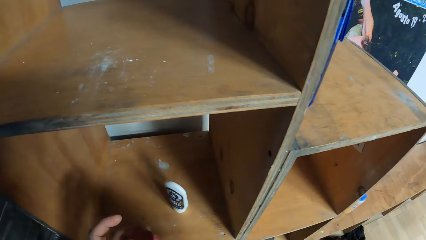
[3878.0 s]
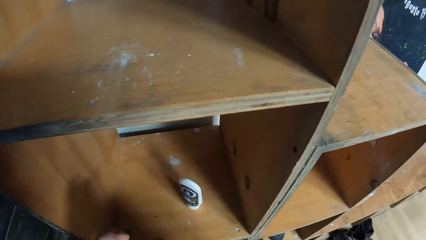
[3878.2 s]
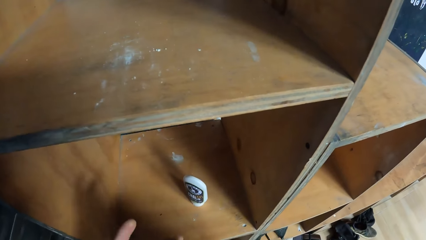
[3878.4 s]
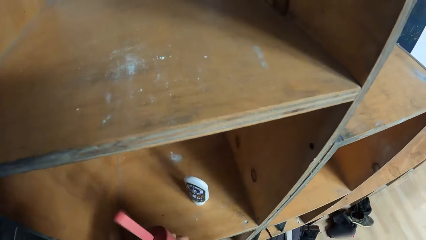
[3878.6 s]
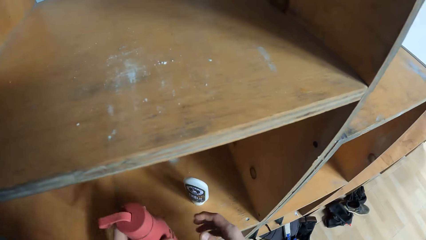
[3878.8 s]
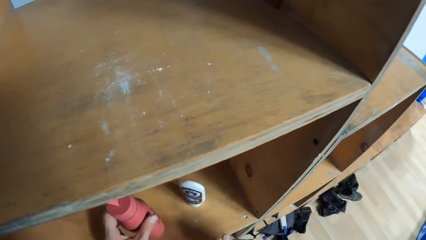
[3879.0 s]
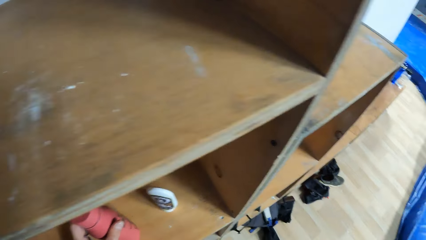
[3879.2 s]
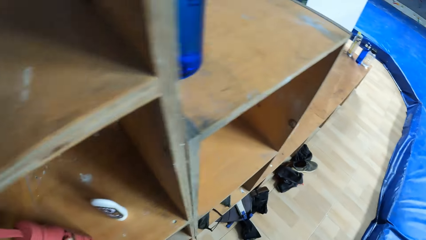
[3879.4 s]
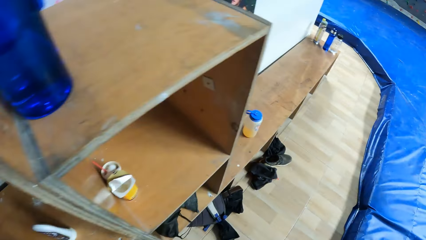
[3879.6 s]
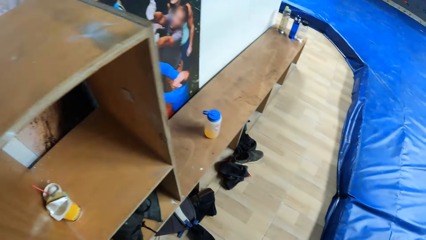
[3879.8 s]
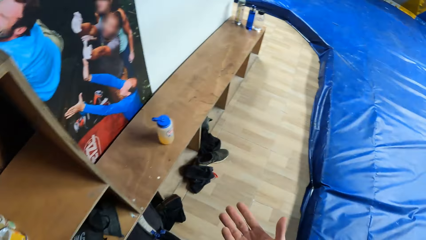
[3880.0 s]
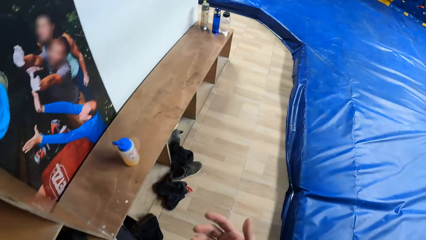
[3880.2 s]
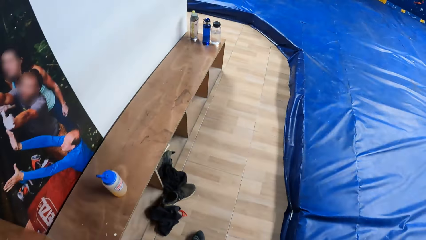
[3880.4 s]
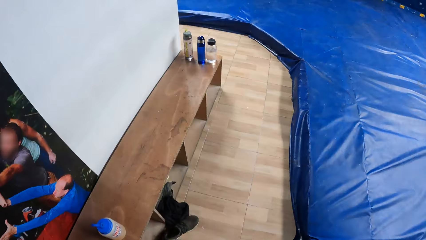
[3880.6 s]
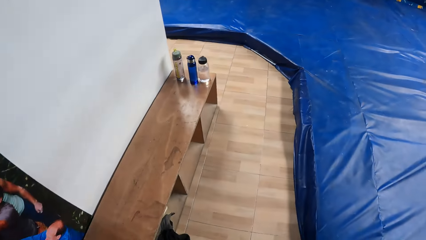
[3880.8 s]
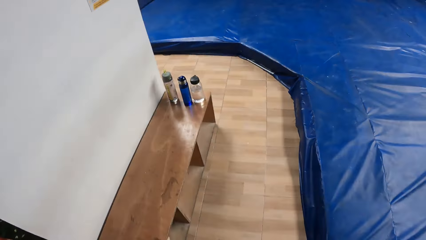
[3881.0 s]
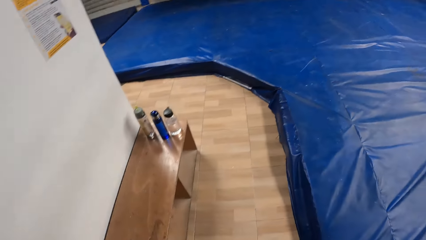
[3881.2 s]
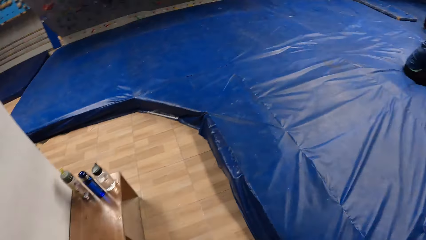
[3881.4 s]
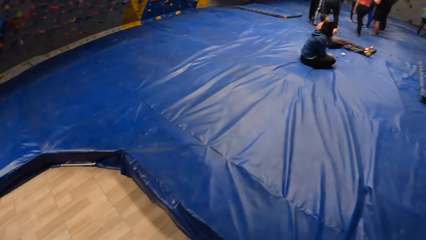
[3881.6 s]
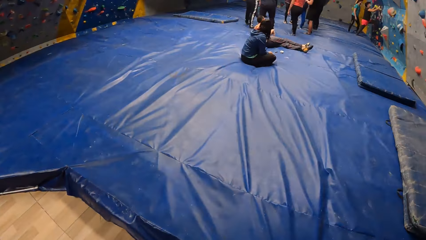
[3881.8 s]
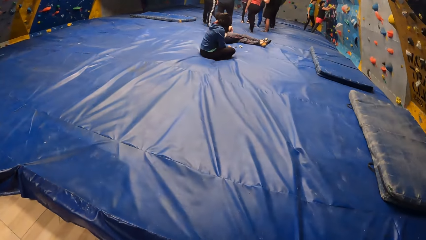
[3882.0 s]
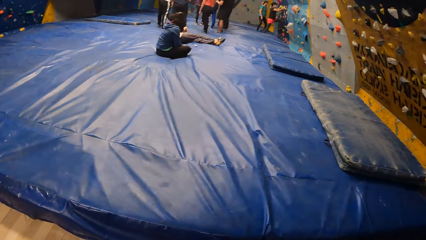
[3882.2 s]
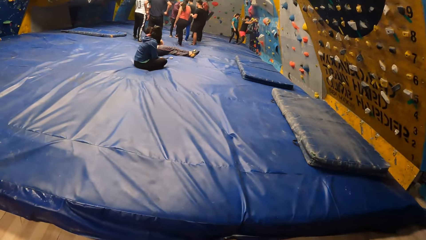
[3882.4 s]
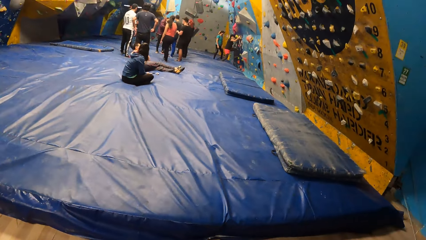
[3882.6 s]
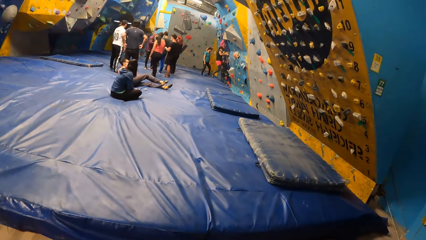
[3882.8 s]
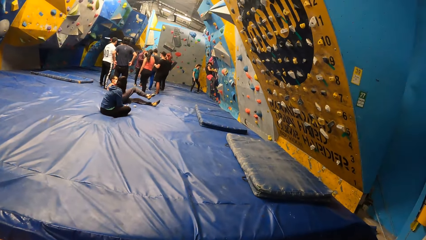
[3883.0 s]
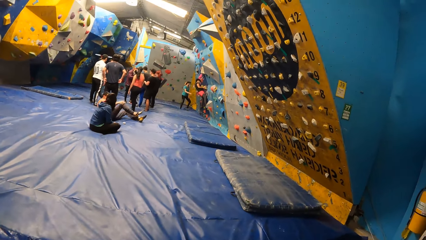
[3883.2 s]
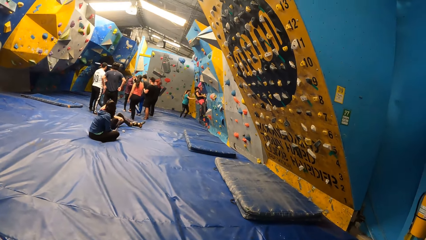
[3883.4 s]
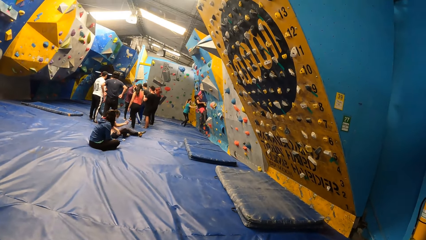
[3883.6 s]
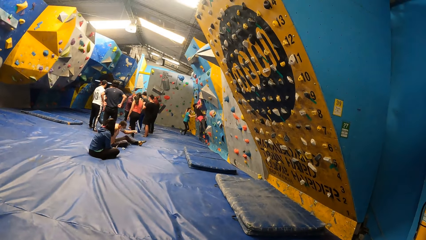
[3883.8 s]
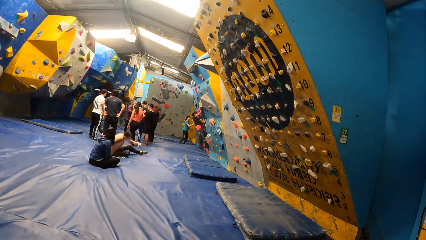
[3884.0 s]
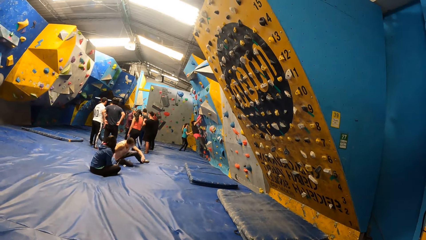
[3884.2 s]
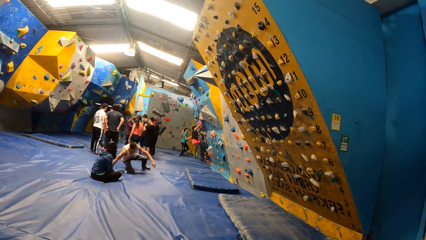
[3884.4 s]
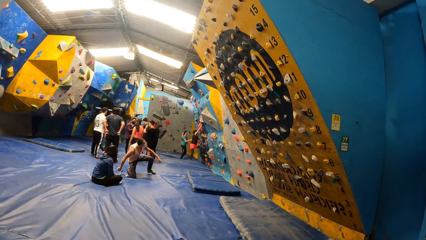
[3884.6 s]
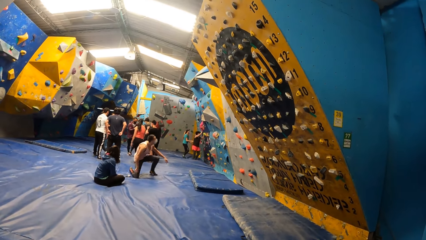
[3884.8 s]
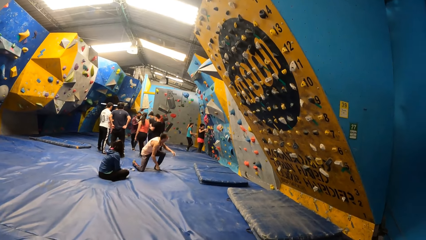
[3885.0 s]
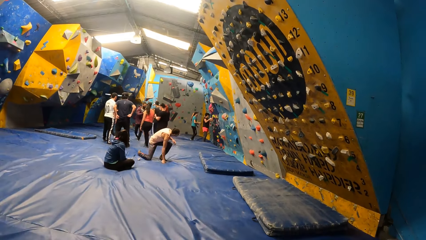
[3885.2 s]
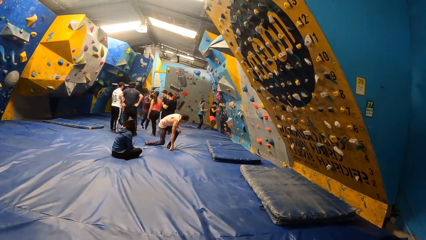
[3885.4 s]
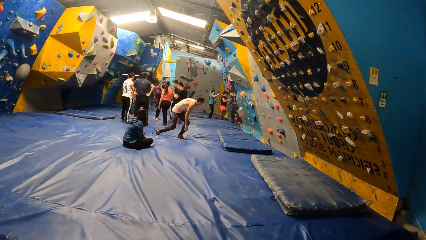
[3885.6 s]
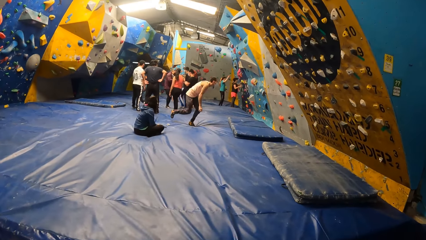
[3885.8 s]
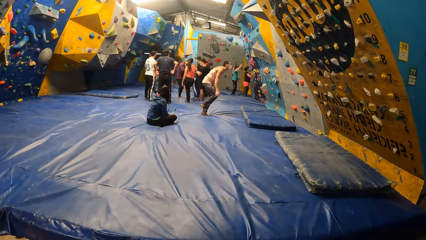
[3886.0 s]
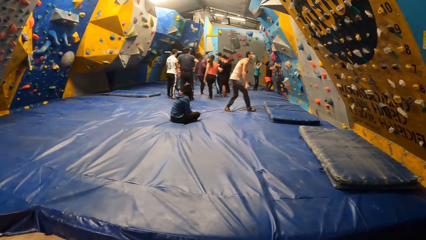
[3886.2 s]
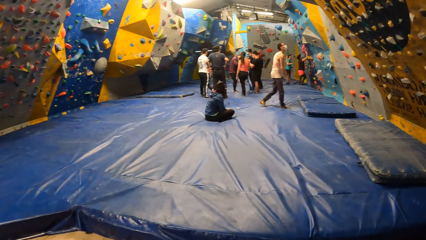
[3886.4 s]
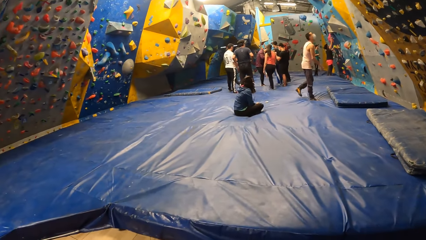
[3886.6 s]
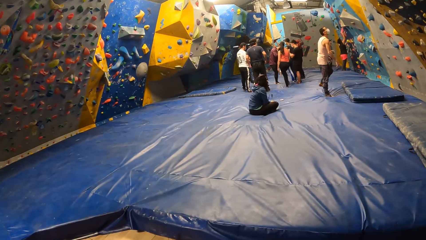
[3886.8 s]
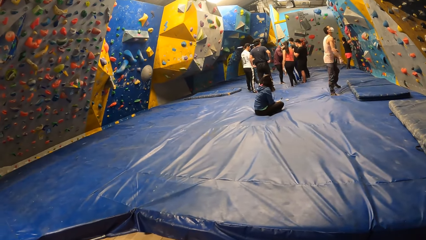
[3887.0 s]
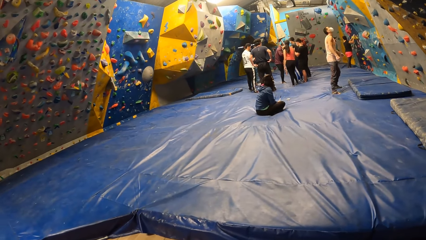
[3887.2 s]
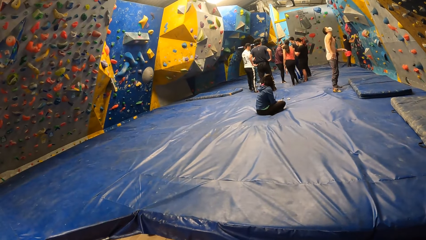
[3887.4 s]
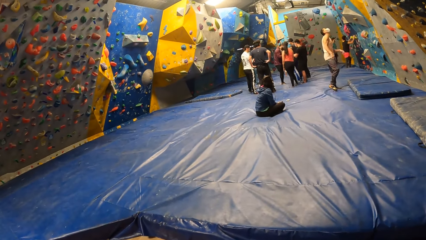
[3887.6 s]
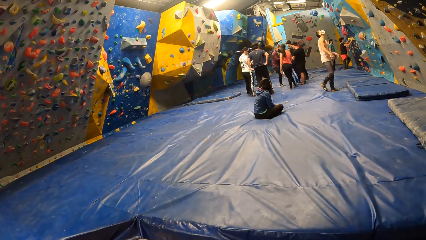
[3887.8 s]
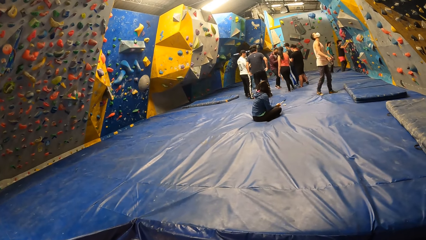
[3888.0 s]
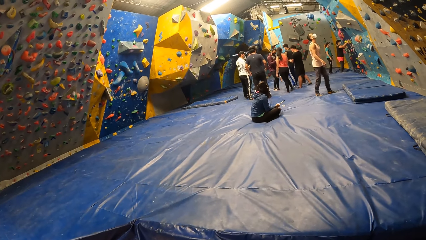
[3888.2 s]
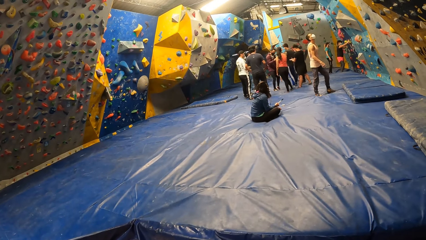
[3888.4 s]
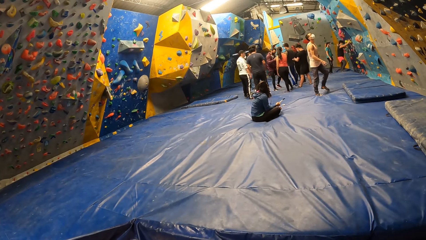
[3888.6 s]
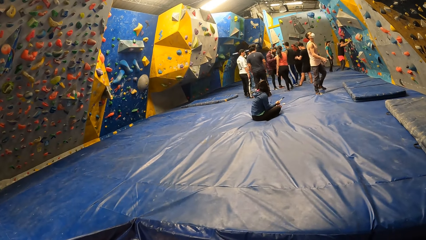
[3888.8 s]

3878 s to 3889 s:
The camera wearer closes the water bottle in his right hand with his left hand. He places the water bottle in the shelf with his left hand. He sits on the bench.

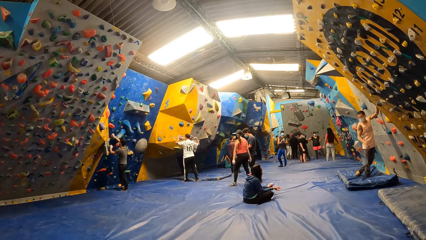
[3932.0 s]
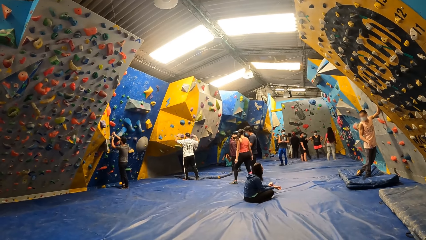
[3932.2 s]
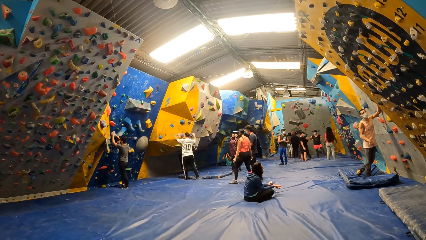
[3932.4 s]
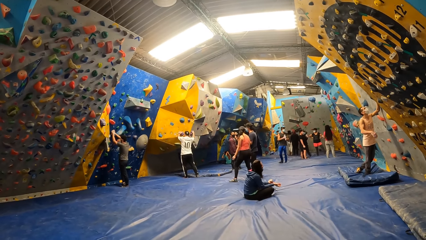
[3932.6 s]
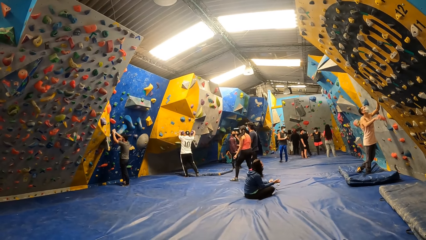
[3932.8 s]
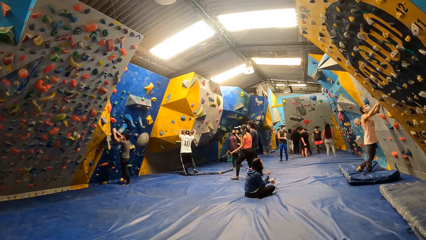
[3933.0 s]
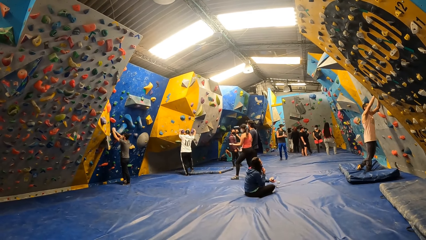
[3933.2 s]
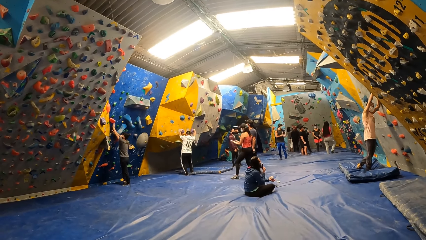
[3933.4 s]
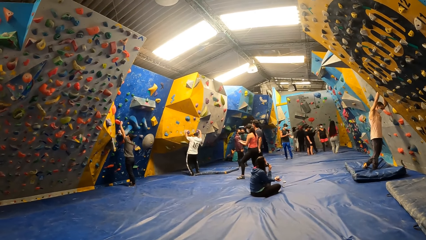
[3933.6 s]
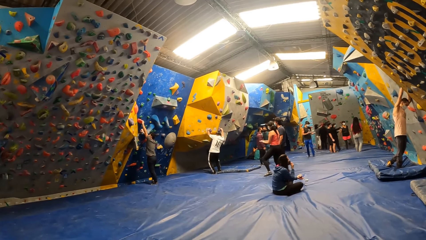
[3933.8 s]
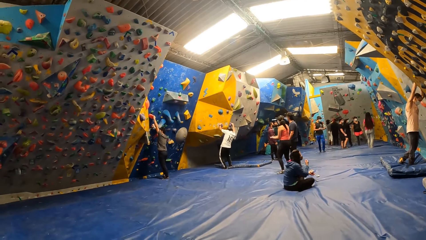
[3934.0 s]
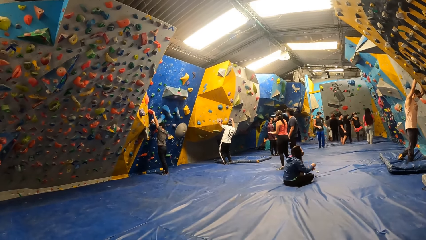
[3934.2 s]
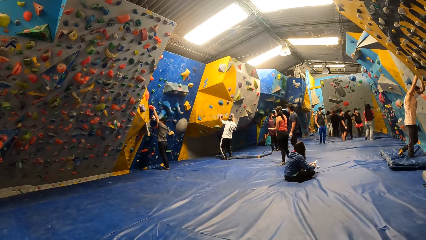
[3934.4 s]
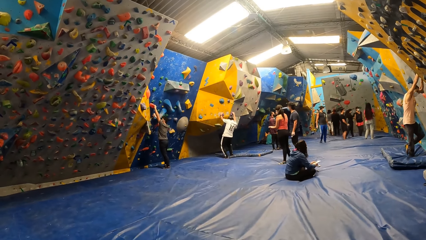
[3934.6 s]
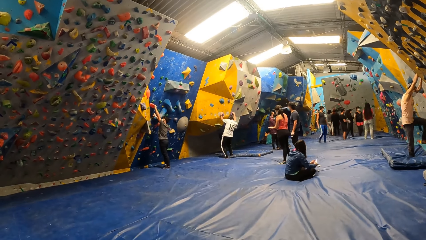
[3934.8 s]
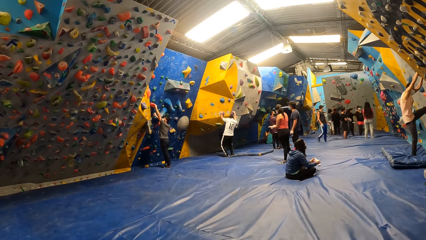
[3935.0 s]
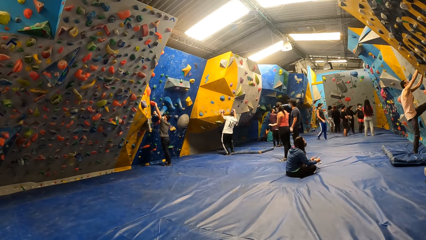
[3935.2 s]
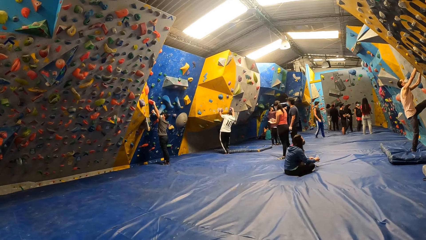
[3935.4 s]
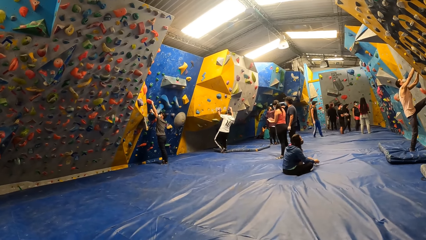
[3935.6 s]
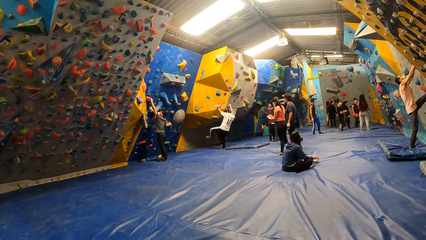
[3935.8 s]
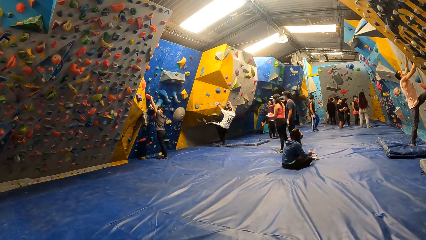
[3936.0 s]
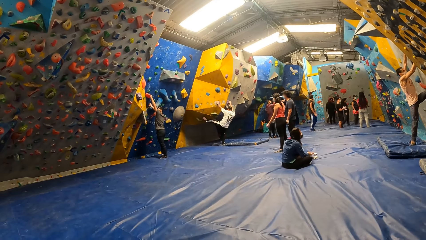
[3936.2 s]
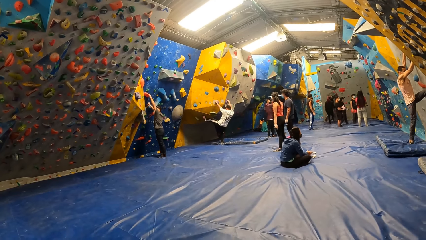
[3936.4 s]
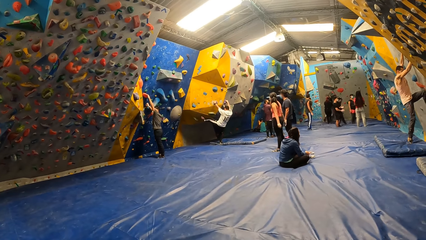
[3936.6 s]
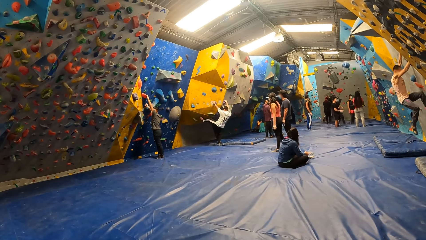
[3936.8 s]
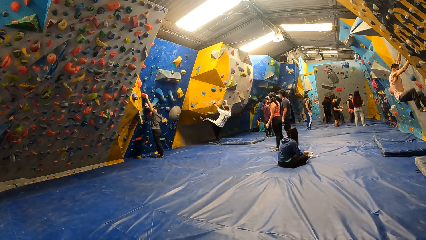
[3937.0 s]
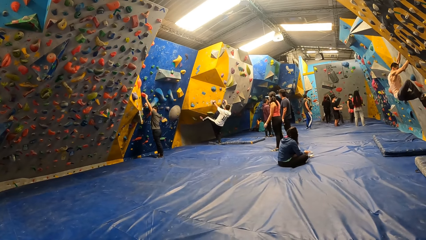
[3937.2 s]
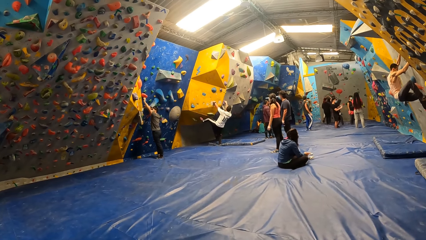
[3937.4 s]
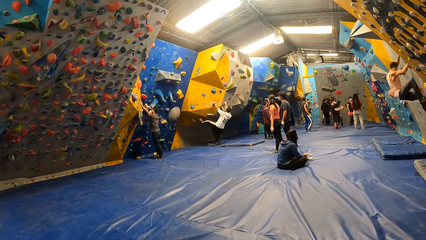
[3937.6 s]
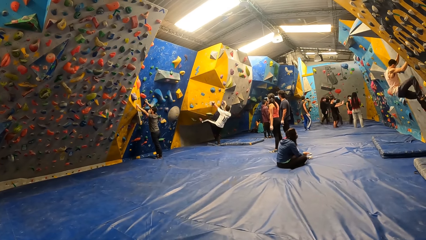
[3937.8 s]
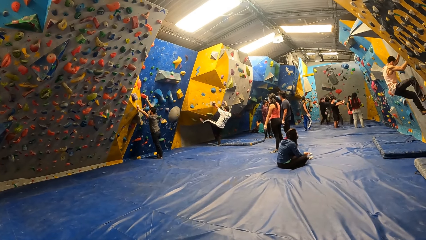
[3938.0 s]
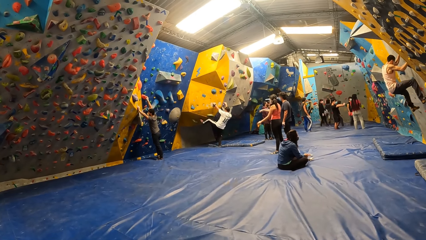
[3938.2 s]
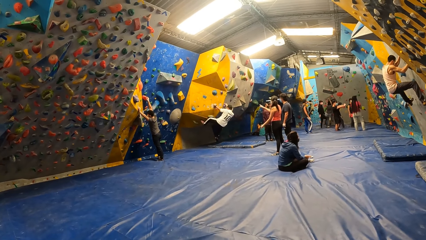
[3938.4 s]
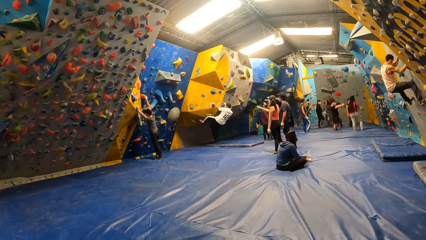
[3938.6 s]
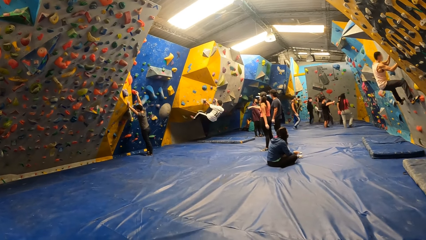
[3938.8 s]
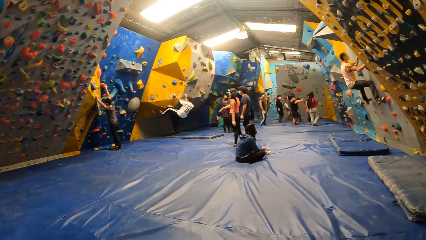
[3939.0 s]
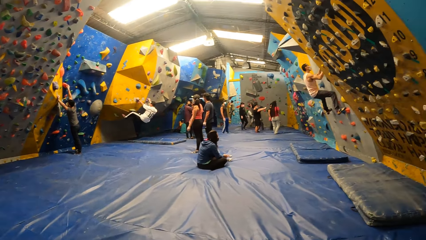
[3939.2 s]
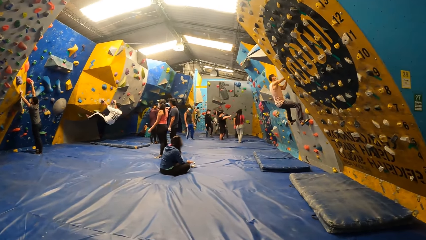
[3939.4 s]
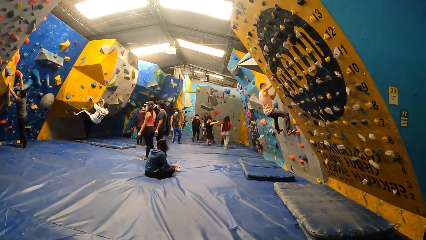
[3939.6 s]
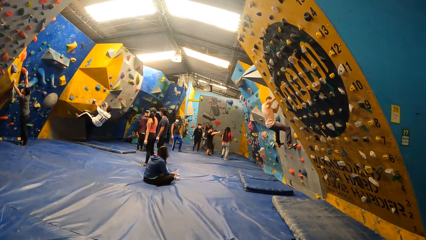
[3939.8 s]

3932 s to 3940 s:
A group of people climb the rock wall.
